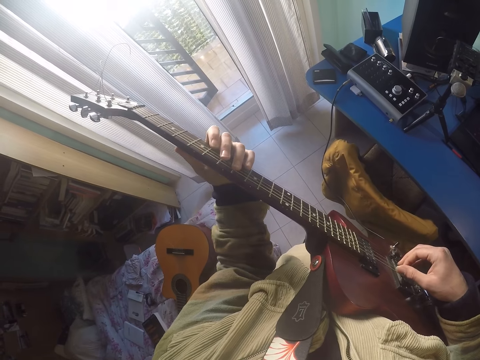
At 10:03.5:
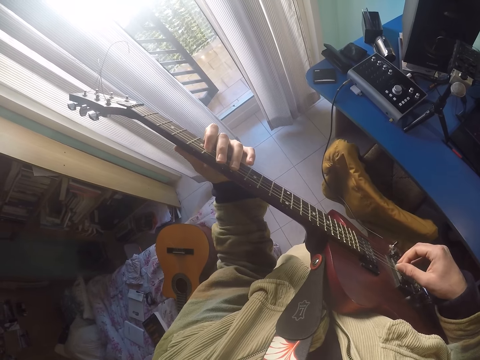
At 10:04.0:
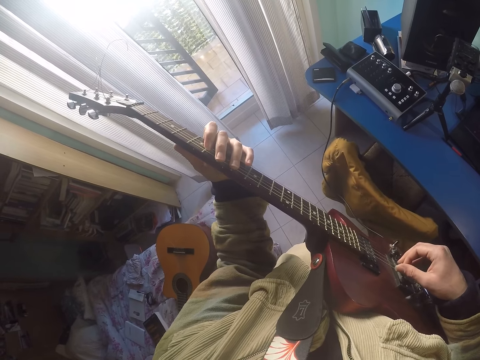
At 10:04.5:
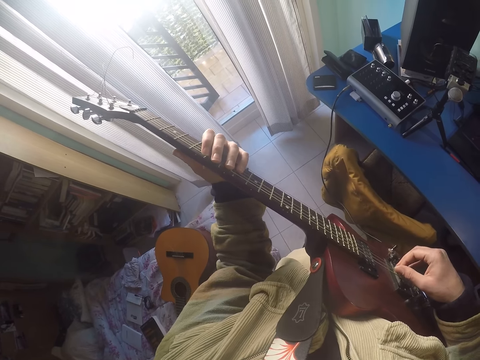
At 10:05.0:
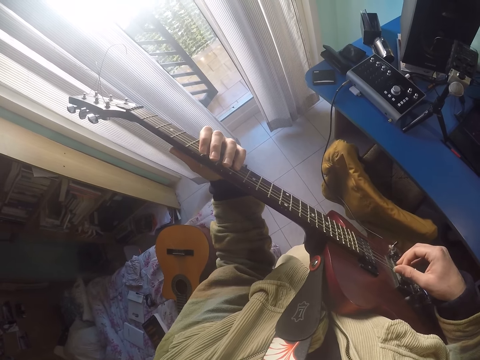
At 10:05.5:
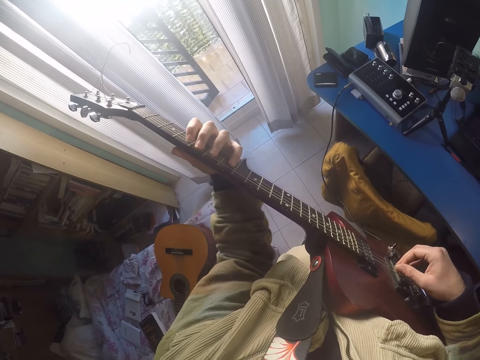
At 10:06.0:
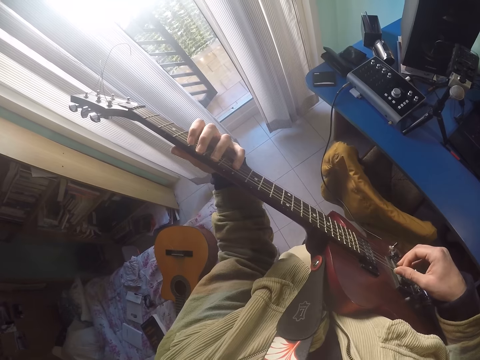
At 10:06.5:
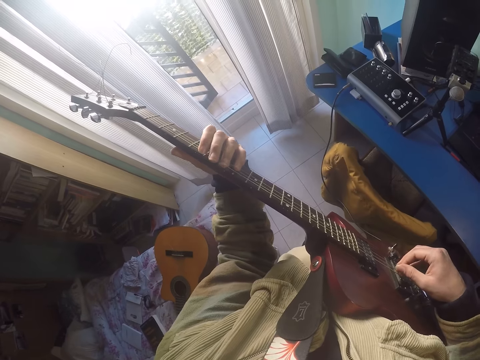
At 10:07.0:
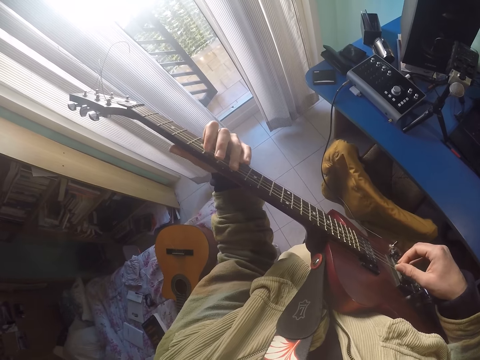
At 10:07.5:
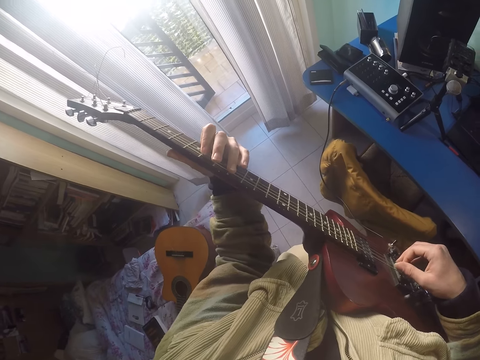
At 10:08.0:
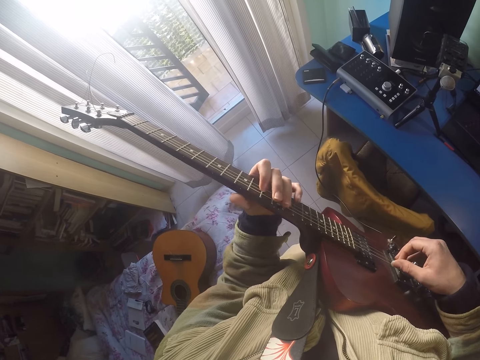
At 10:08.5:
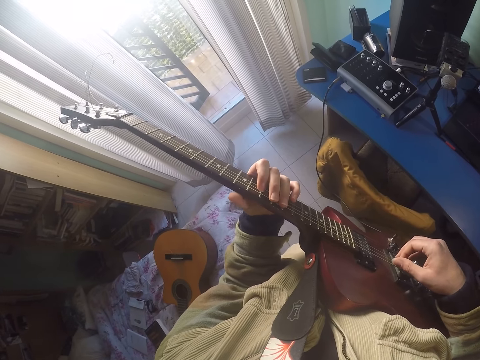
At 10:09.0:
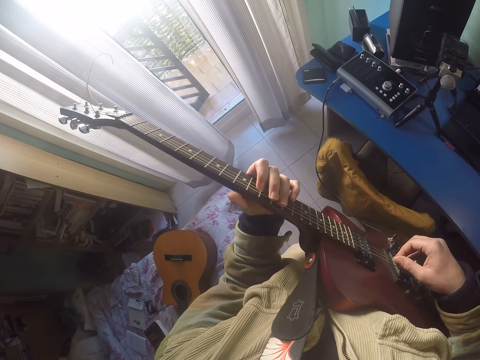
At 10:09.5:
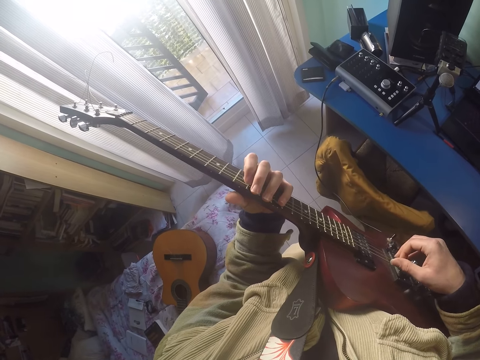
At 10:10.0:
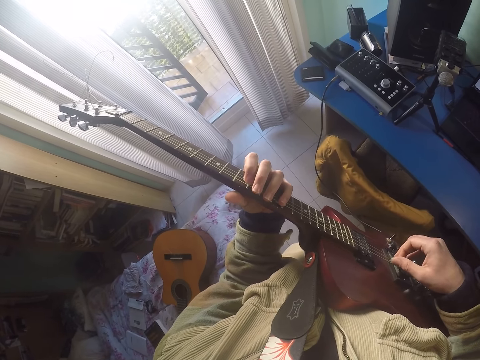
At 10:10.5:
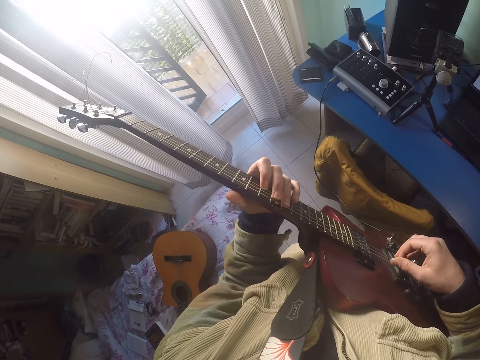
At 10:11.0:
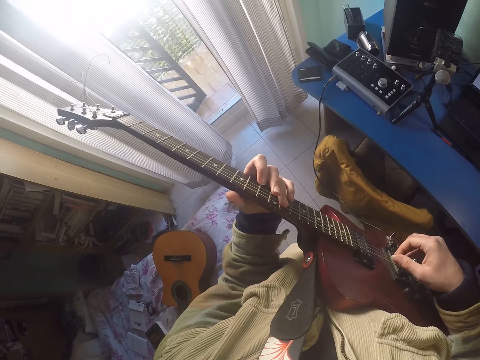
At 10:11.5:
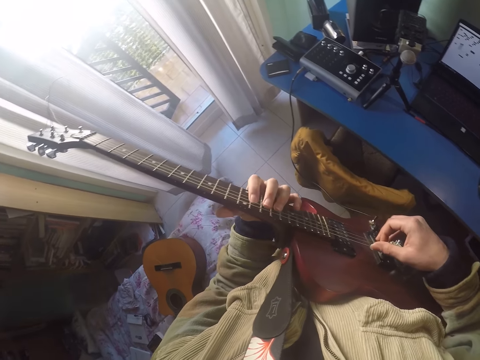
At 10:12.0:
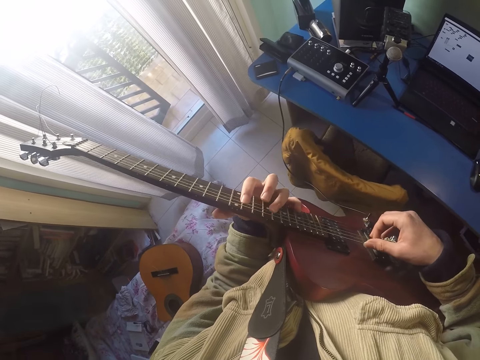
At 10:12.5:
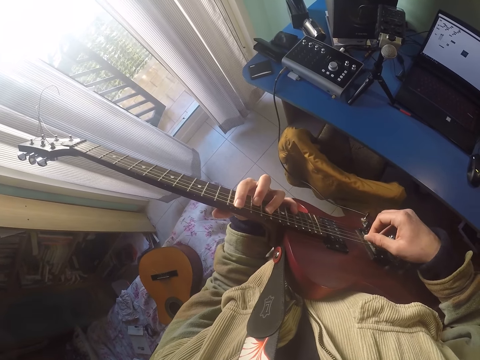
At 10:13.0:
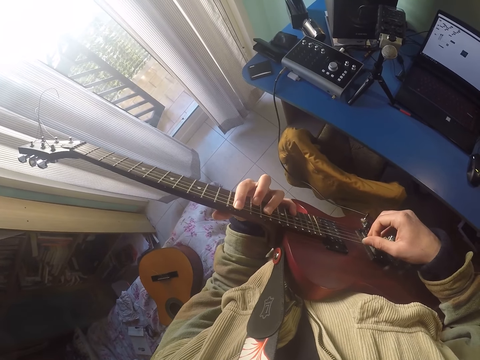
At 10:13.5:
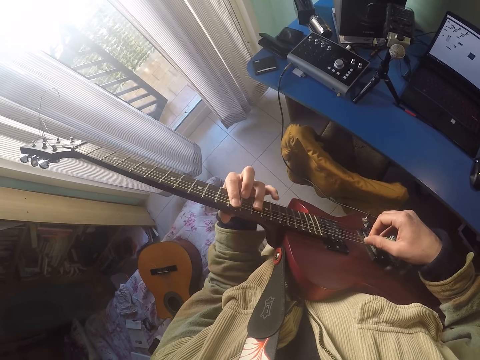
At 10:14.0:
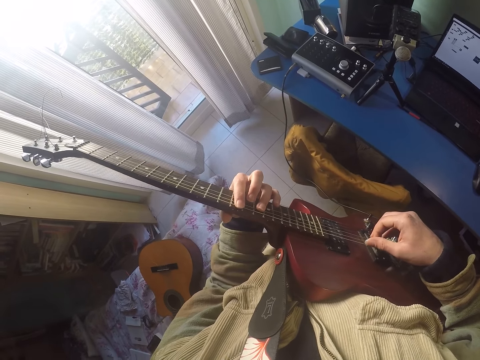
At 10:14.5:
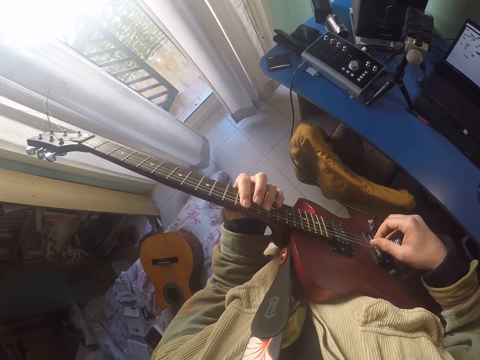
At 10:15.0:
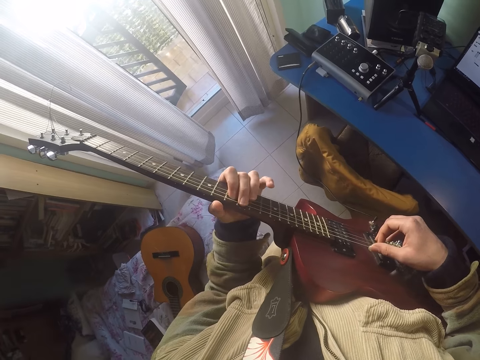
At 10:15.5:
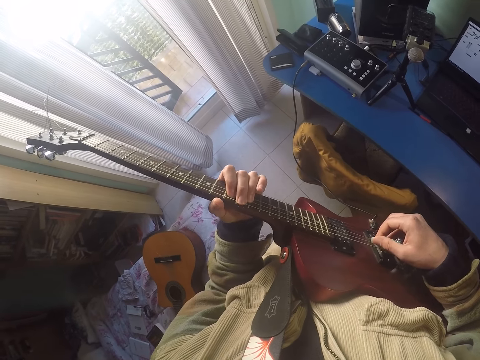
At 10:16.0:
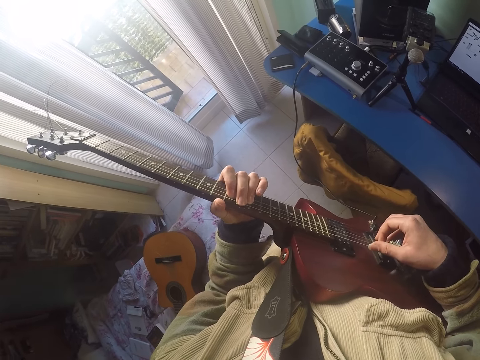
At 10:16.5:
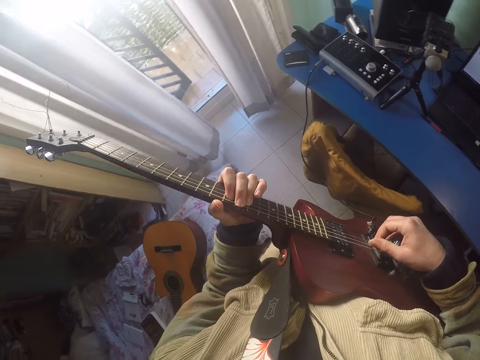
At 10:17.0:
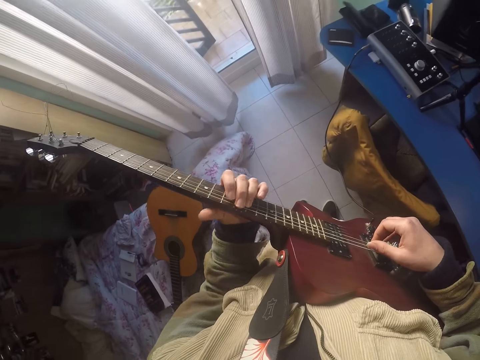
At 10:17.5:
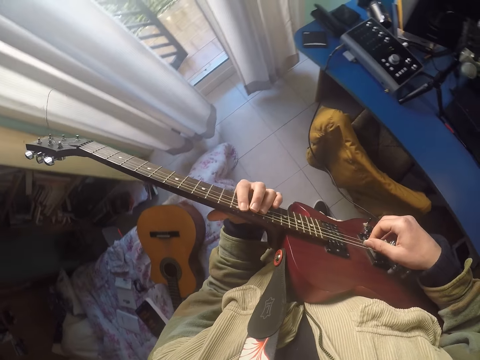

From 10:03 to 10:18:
The camera wearer adjusts the bridge pins. They play the guitar.

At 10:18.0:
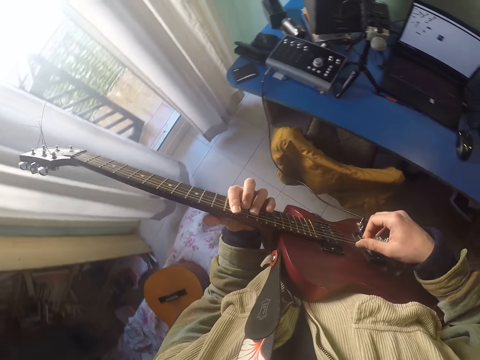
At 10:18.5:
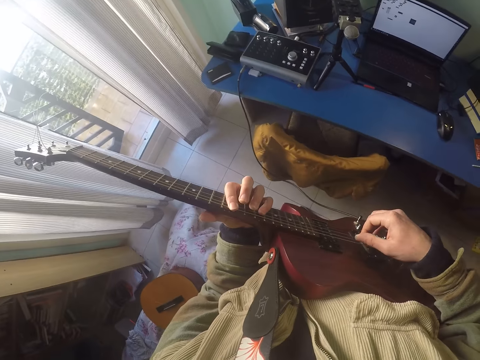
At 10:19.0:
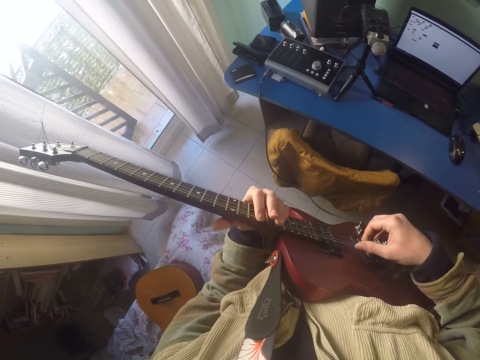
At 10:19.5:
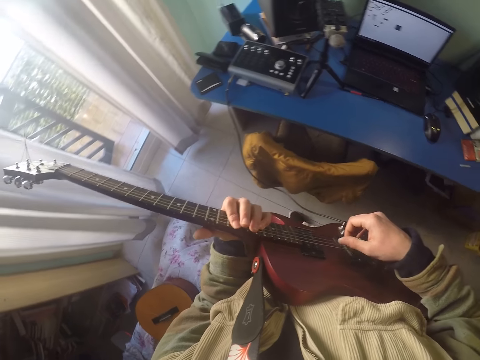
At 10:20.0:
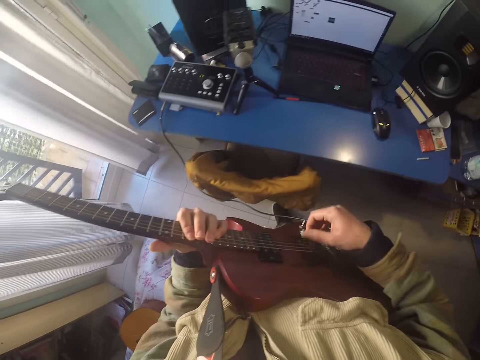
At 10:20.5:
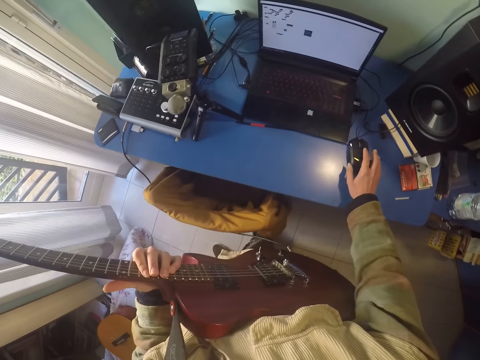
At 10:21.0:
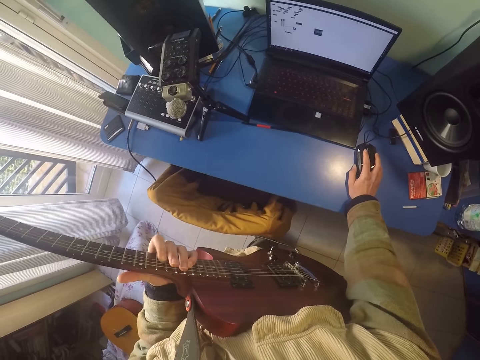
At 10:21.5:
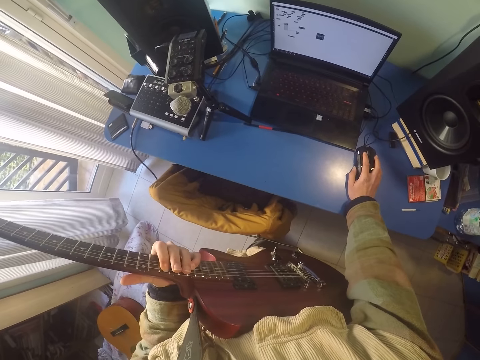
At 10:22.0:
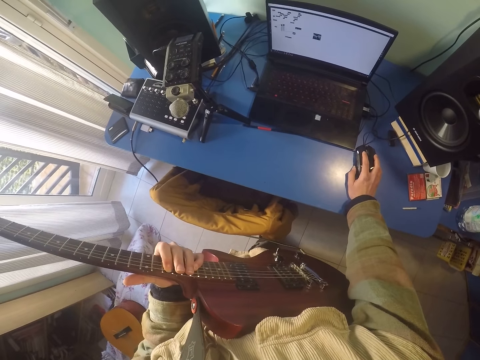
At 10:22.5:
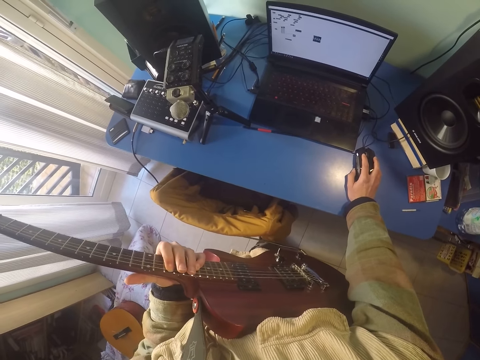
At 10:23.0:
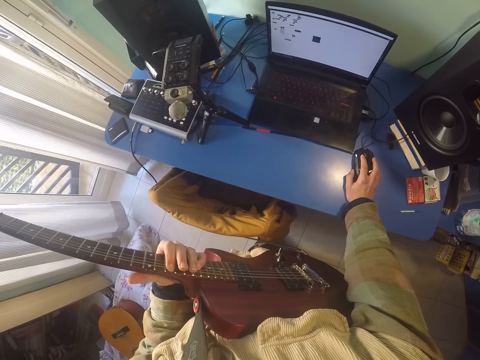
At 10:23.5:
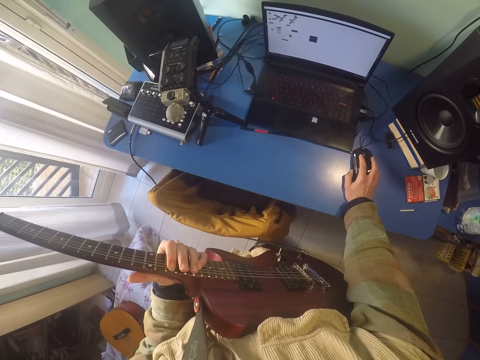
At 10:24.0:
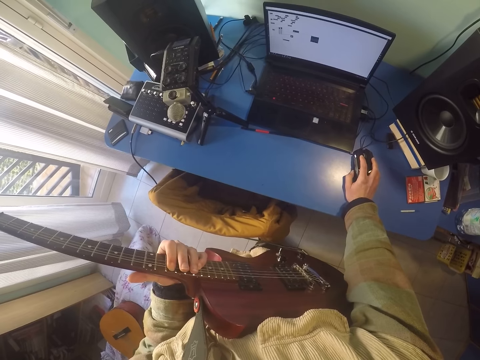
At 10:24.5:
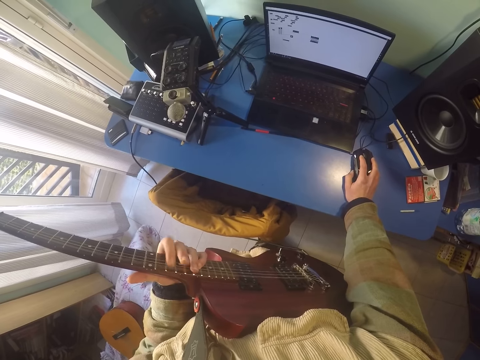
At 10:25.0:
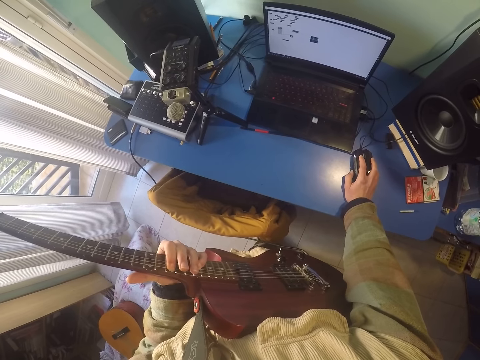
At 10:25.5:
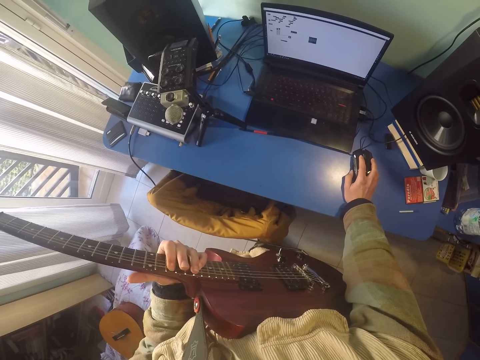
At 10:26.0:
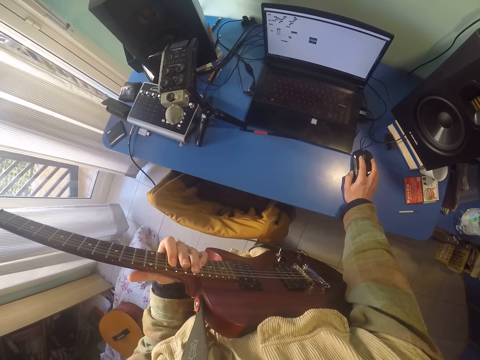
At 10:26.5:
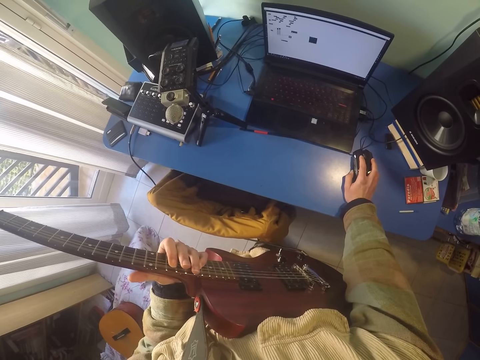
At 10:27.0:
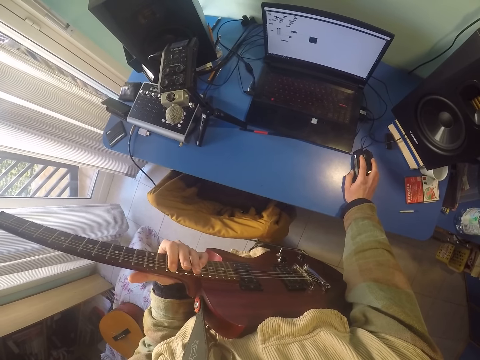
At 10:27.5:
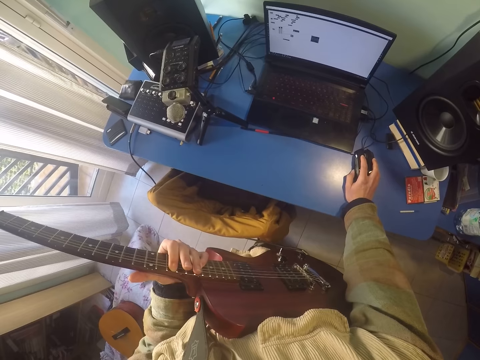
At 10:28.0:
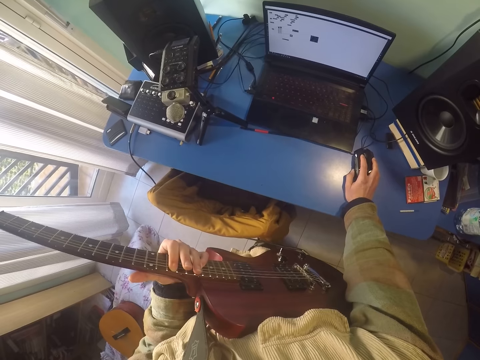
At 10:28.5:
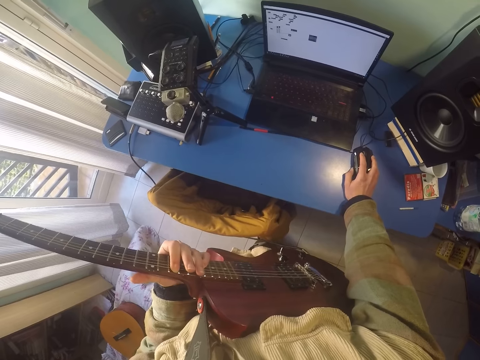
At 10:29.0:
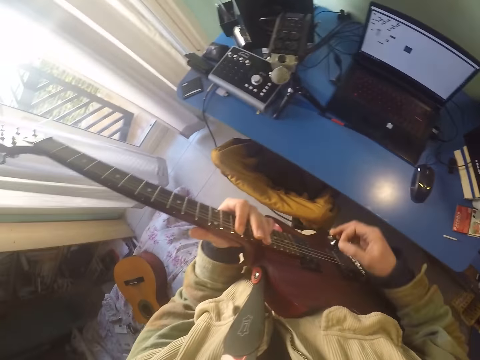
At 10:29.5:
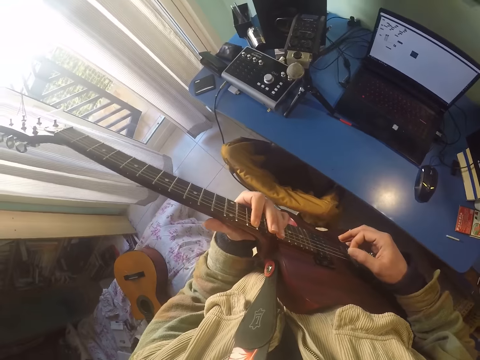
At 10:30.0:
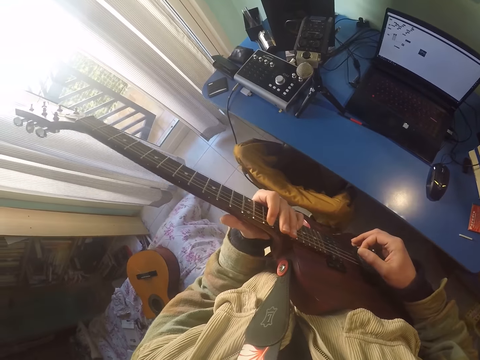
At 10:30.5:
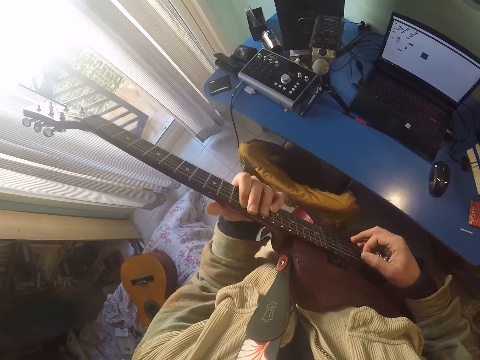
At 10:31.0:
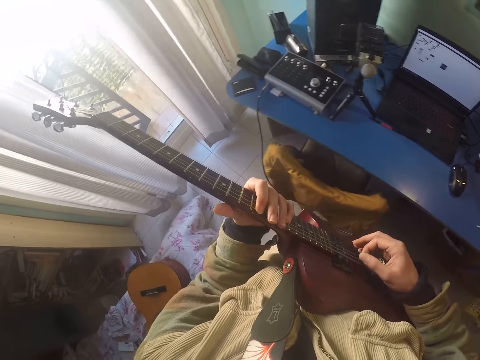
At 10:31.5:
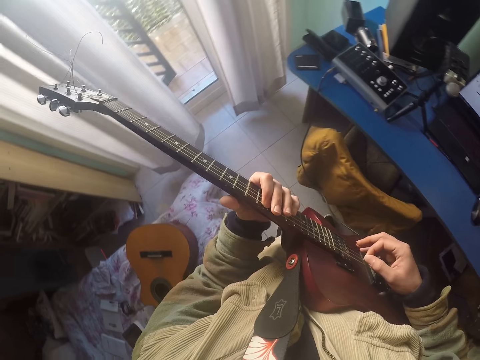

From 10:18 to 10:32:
The camera wearer scrolls the laptop using a mouse. They play the guitar and click the strings.
